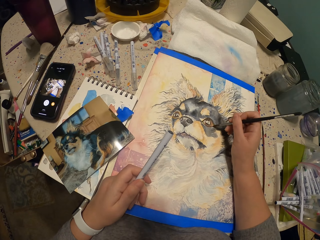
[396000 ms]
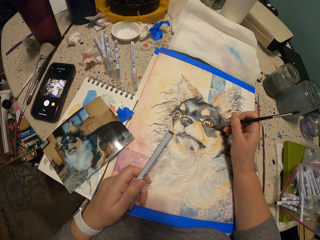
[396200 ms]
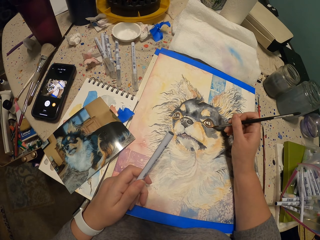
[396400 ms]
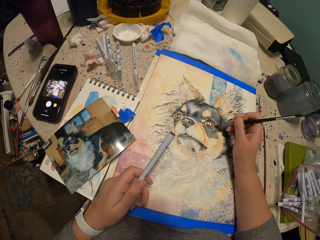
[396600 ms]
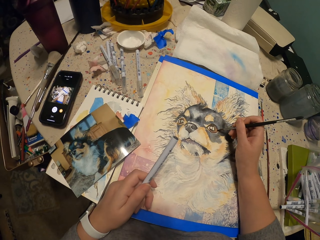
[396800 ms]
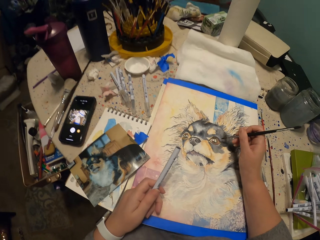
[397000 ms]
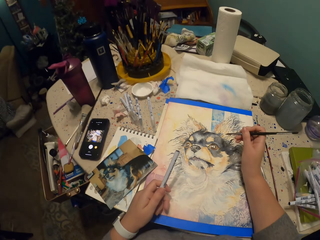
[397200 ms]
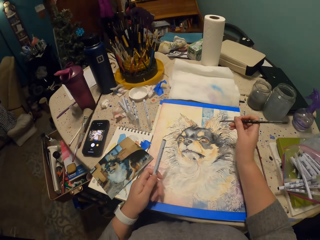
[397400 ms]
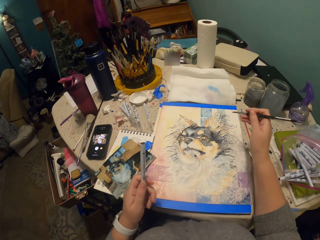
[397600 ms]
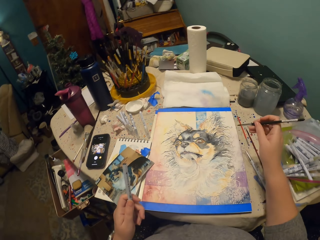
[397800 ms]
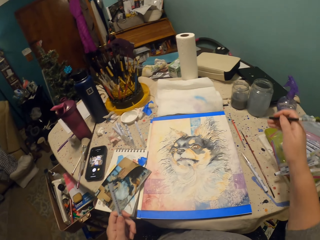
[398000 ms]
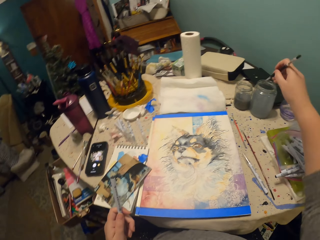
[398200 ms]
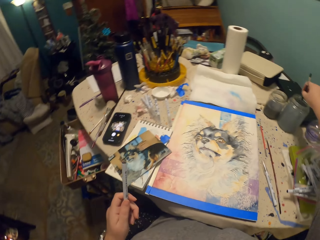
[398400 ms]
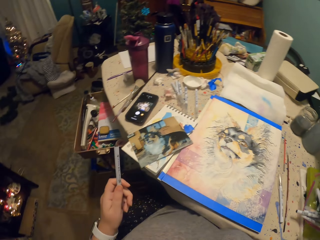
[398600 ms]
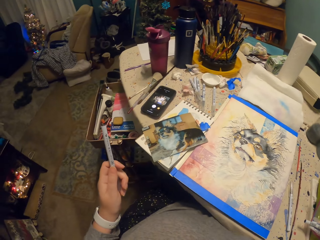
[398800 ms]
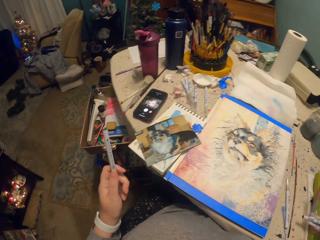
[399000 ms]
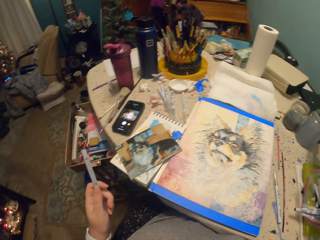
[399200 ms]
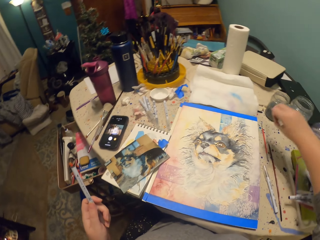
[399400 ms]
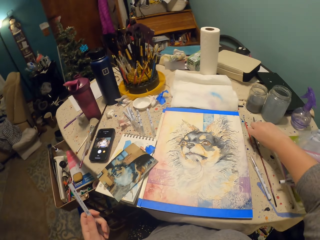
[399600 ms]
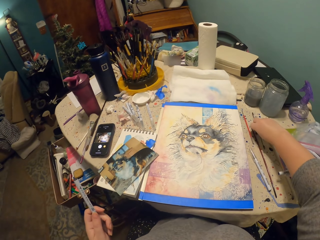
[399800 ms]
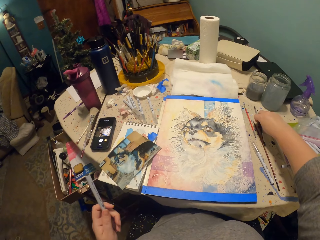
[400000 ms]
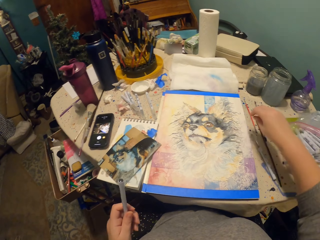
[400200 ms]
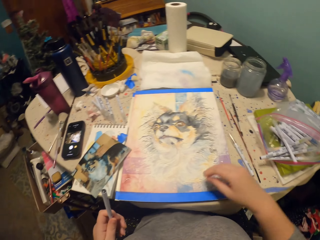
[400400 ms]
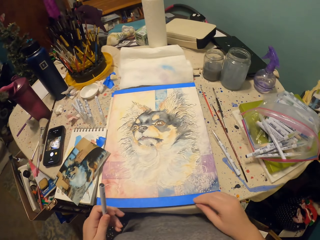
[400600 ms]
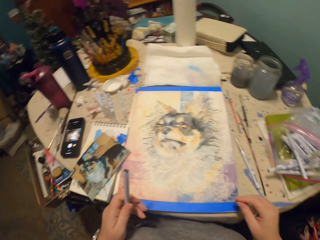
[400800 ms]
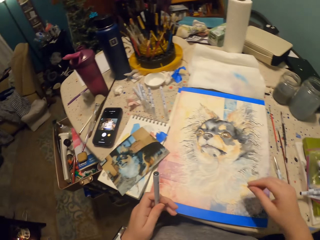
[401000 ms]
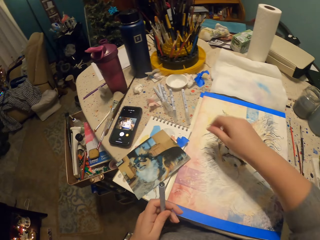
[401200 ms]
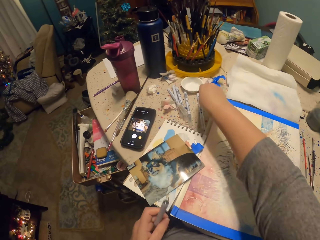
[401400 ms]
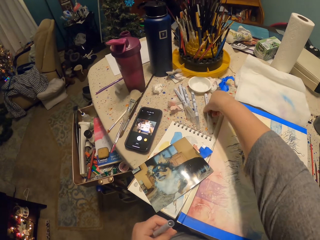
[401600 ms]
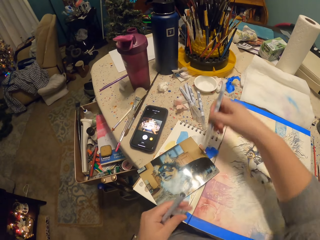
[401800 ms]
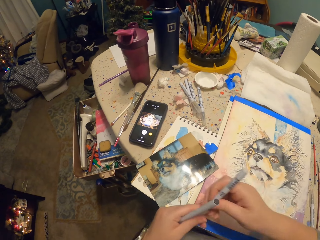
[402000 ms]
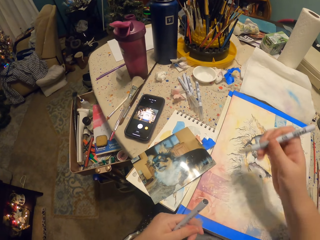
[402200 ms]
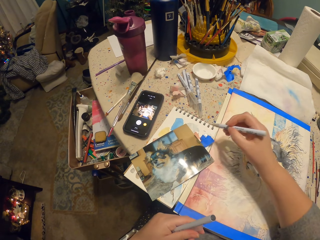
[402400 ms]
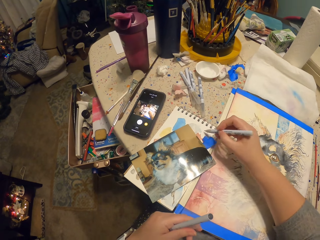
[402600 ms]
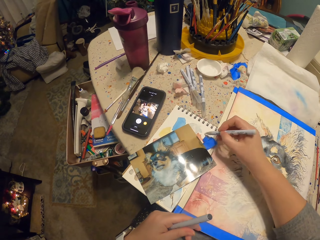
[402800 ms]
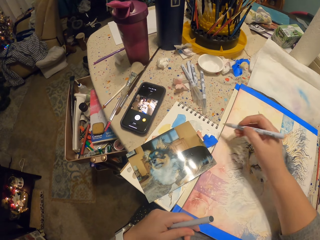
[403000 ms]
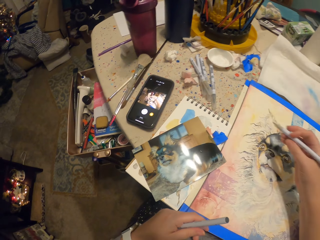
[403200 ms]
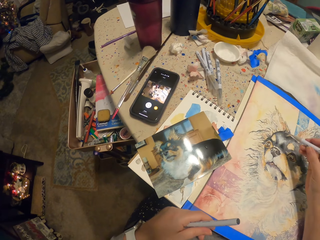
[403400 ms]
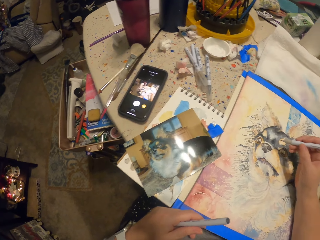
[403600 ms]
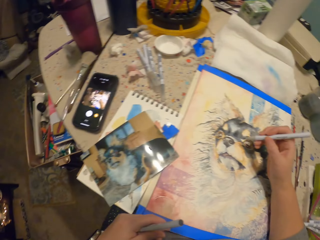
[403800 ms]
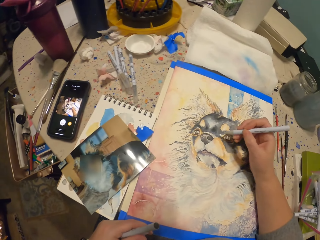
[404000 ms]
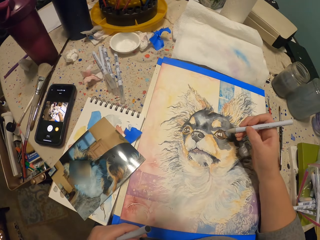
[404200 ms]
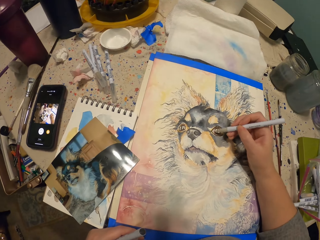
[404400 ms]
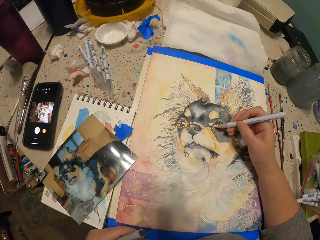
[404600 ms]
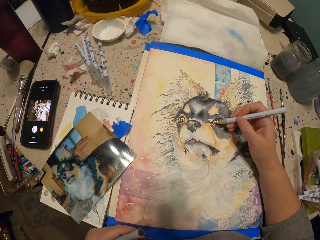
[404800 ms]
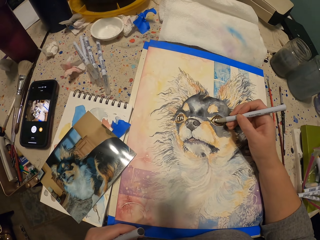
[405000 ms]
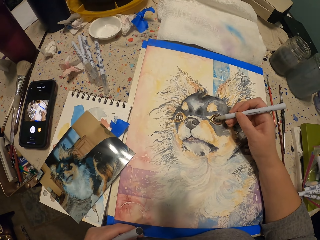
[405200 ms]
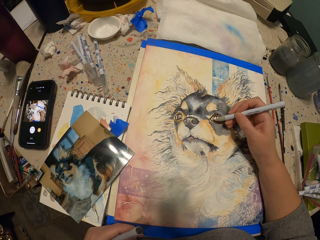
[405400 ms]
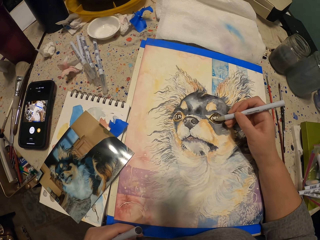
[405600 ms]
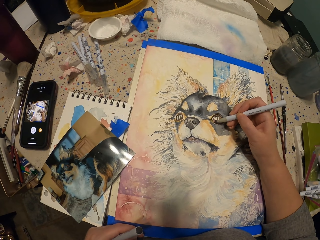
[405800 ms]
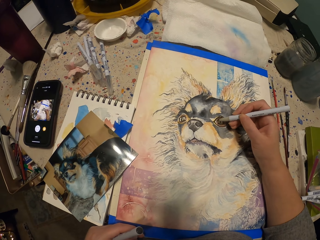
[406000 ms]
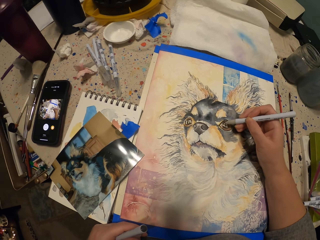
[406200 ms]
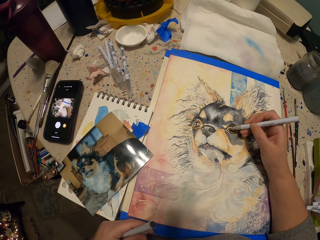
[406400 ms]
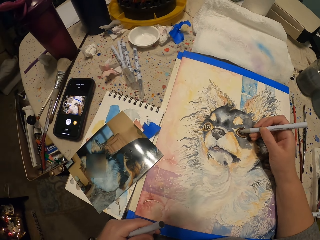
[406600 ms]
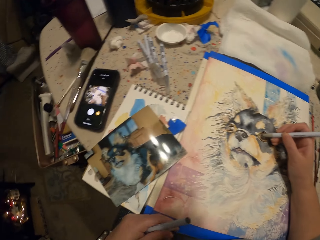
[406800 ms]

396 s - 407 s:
The camera wearer dips the brush in a container. They hold a pen with the left hand. They put the paint brush down on the table. They pick up the pen from the table, remove the lid and write on a book with the pen. They draw on the note pad with the pen.

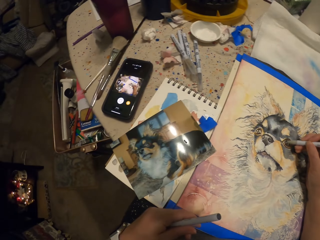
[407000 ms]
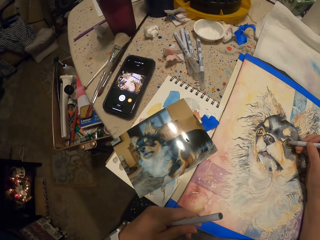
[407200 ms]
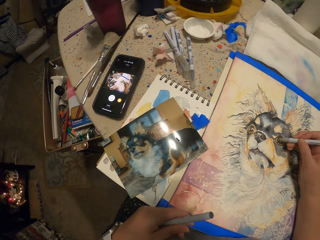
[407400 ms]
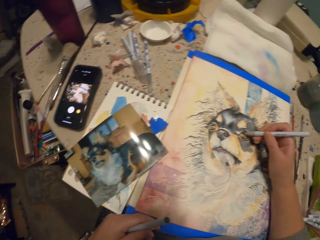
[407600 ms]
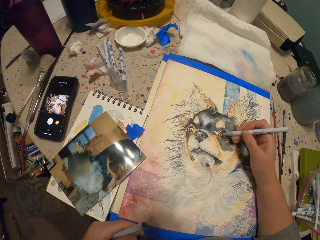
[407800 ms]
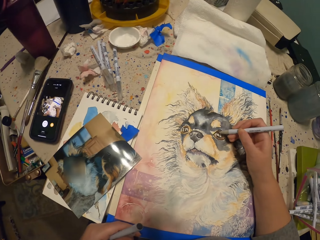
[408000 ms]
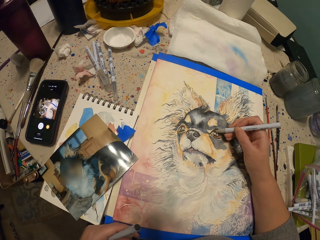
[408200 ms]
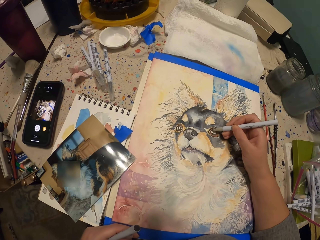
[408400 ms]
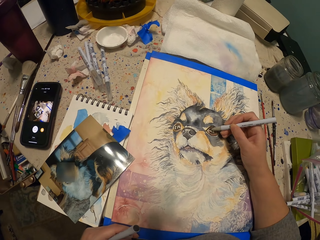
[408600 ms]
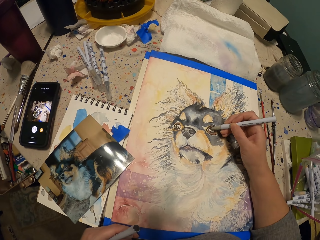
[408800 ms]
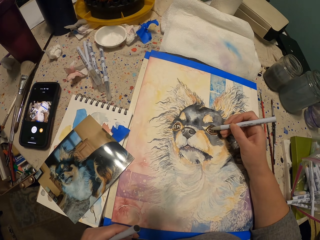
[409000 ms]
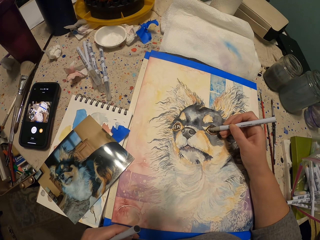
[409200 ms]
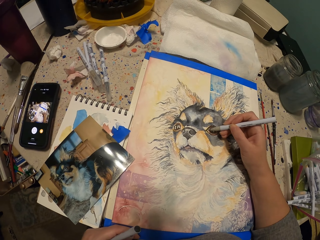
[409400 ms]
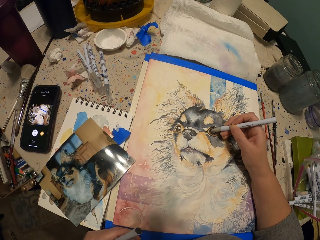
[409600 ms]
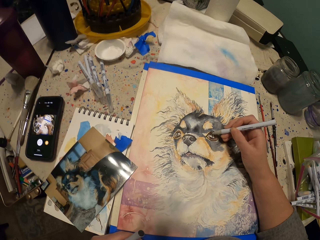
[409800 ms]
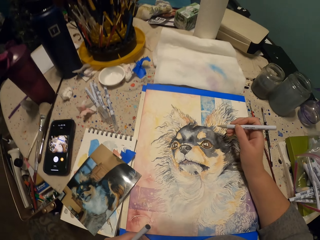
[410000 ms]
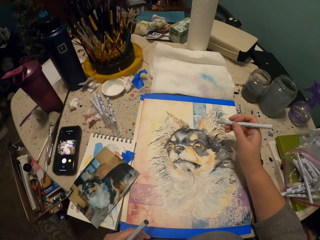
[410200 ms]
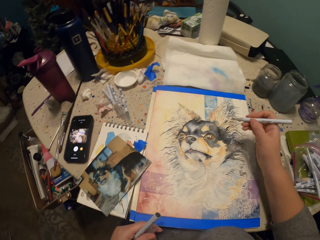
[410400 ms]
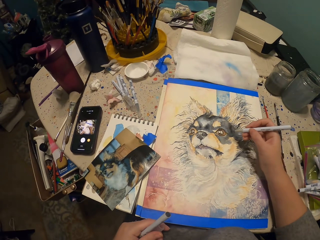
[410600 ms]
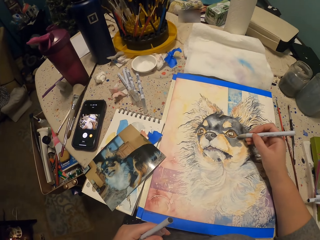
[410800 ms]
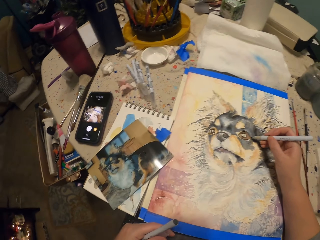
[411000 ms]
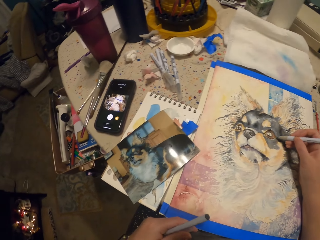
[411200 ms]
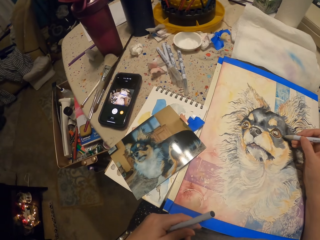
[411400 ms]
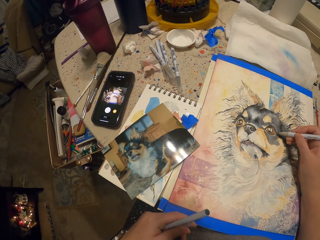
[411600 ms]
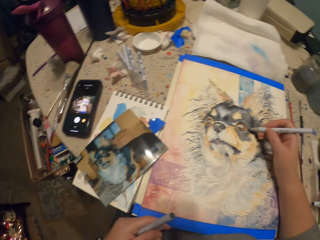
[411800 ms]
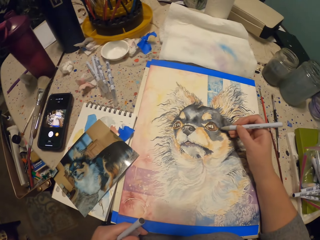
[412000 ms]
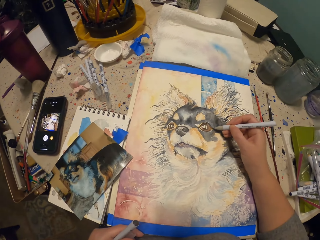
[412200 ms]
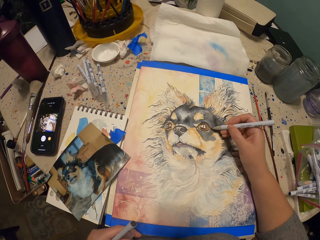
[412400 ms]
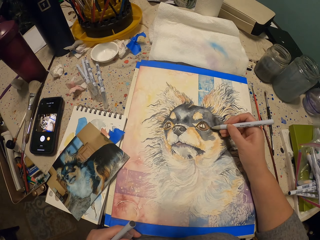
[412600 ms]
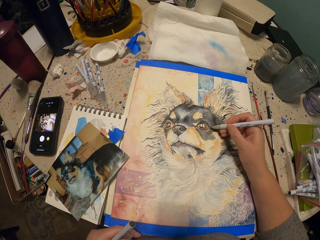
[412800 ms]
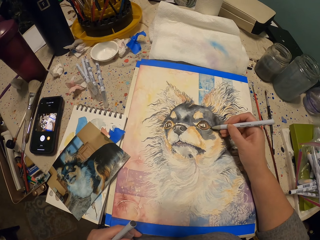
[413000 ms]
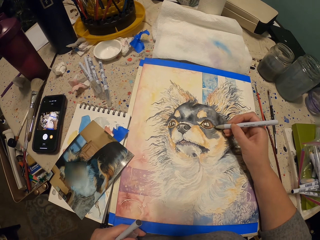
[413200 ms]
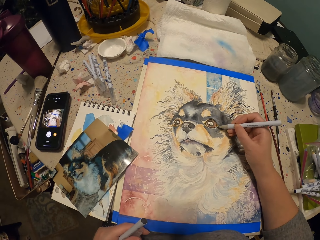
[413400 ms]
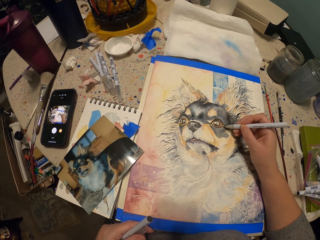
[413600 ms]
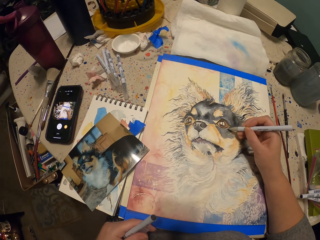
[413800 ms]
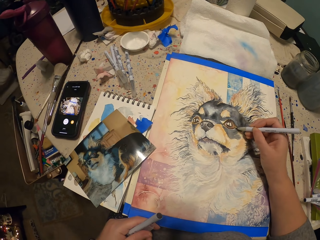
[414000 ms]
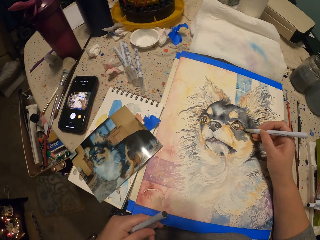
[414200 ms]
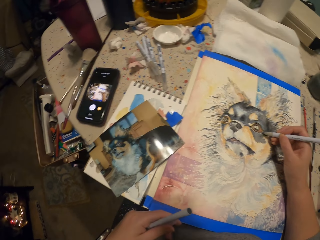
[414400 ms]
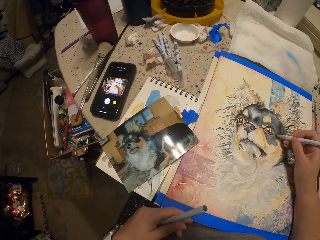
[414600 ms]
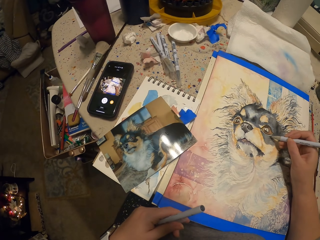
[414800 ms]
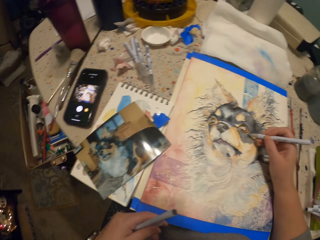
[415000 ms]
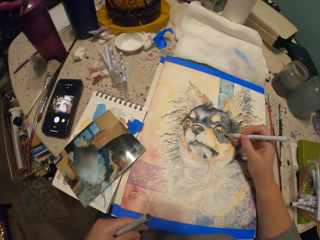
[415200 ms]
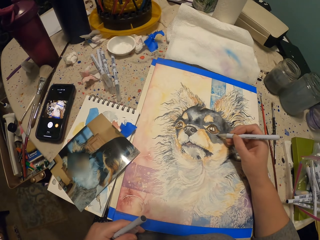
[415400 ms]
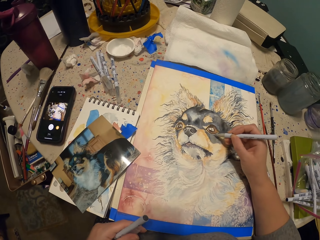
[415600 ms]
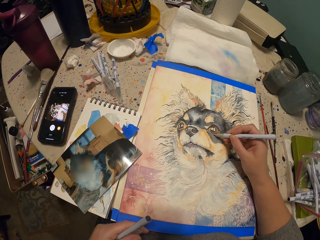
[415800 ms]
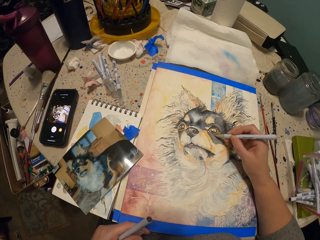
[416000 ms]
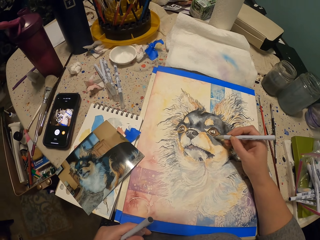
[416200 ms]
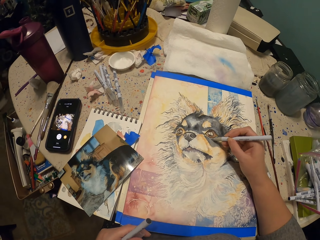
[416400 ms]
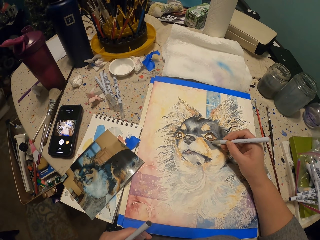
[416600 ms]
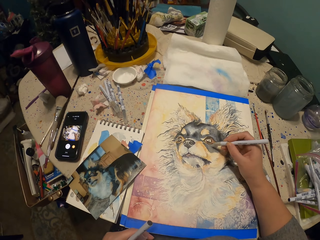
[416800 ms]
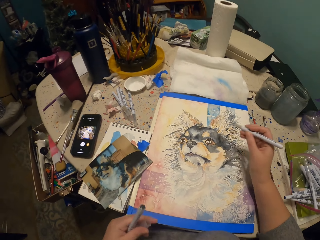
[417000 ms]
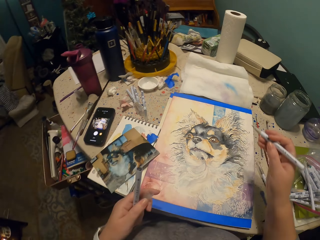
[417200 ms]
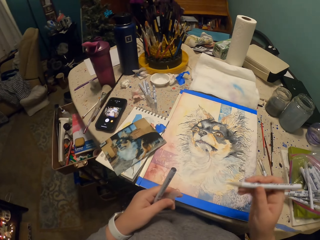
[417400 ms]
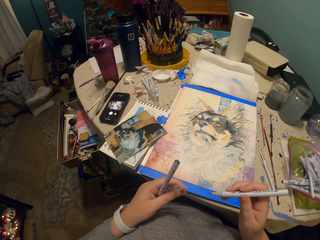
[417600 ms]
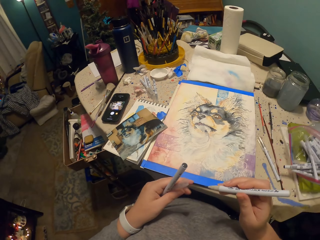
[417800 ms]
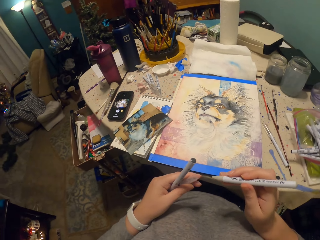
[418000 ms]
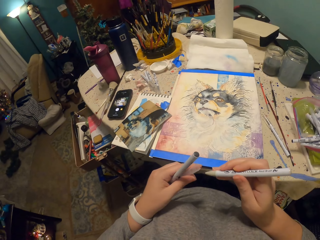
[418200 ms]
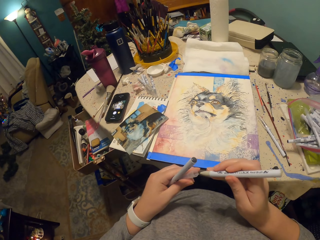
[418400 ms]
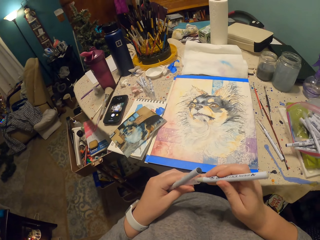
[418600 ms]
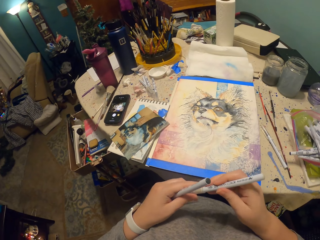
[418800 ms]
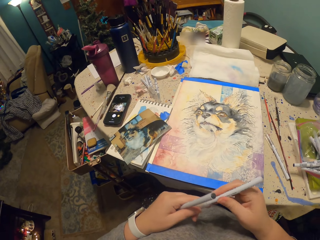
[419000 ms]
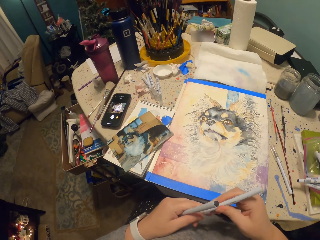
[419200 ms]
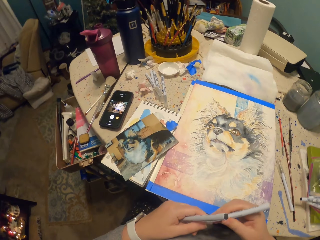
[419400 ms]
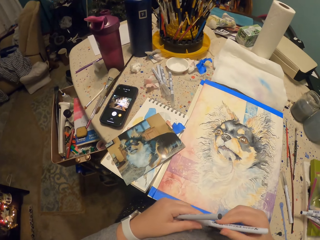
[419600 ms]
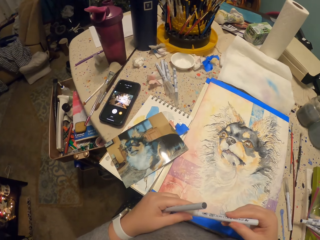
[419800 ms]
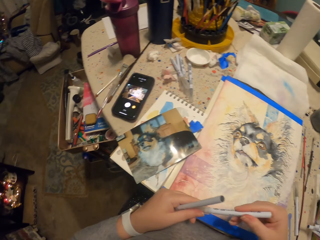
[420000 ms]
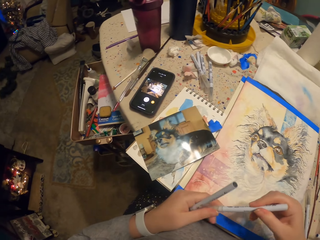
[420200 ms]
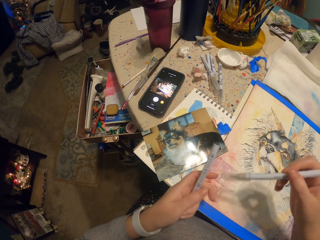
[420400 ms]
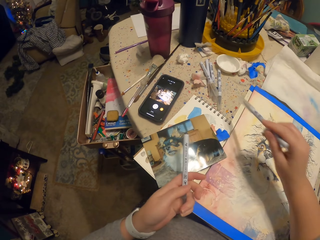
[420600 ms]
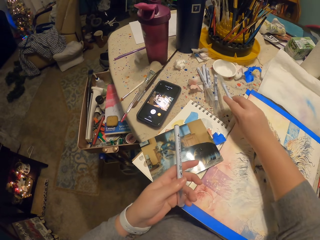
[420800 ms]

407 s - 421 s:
The camera wearer looks at the picture. They paint with a pen. They close the pen with a lid.
